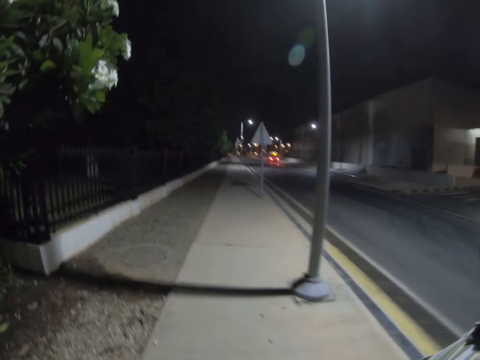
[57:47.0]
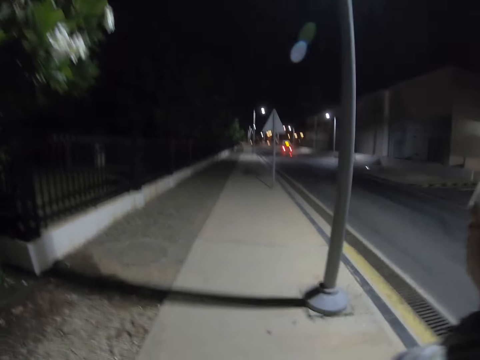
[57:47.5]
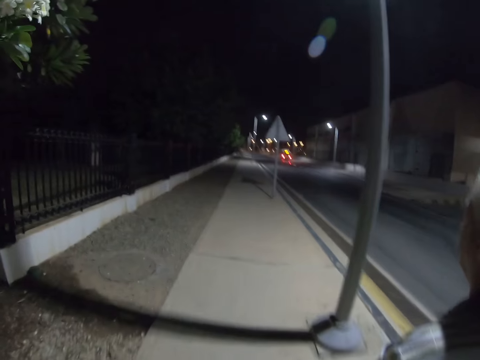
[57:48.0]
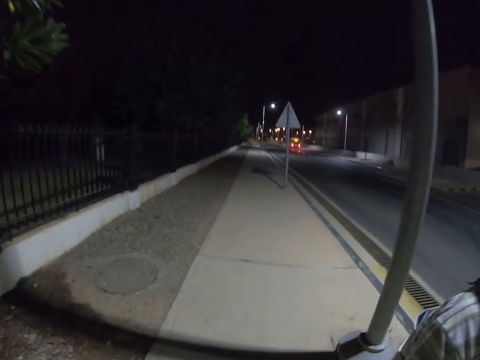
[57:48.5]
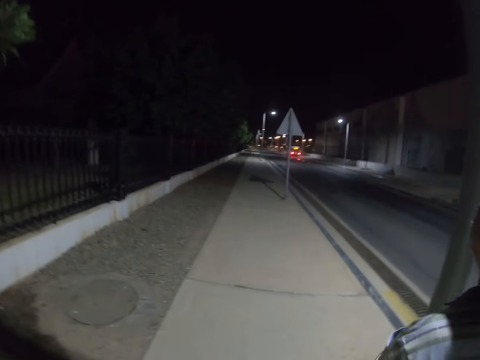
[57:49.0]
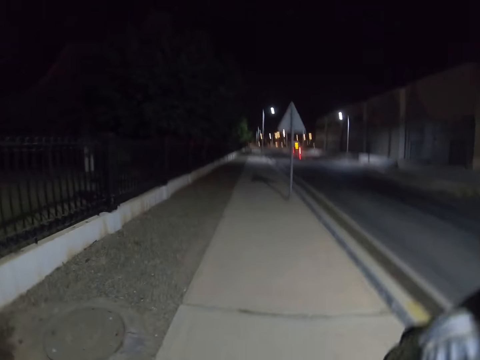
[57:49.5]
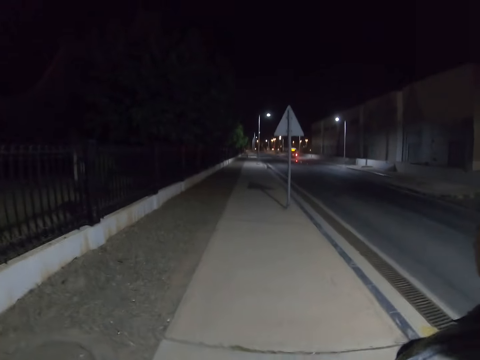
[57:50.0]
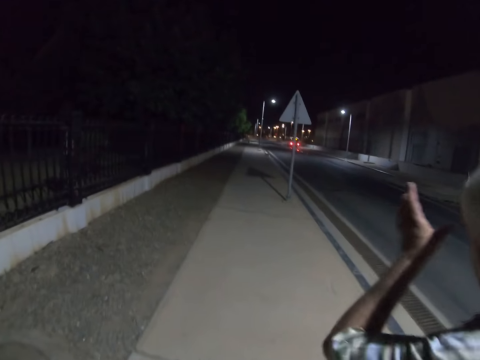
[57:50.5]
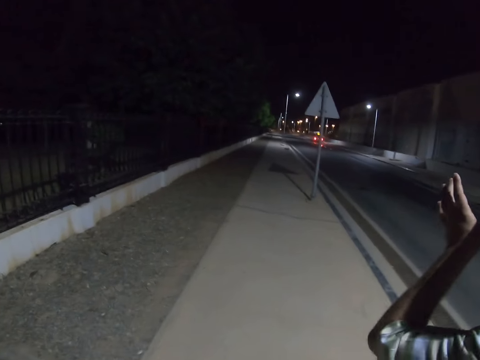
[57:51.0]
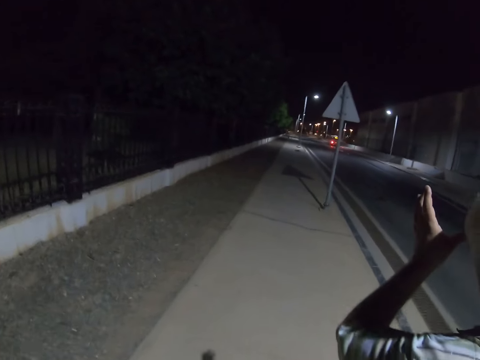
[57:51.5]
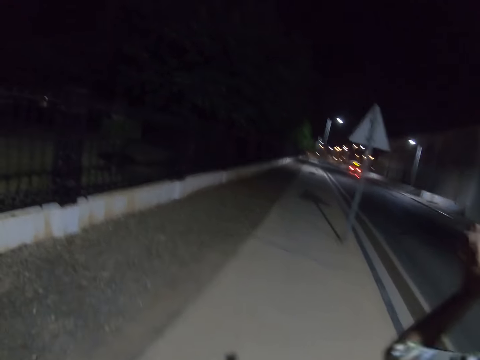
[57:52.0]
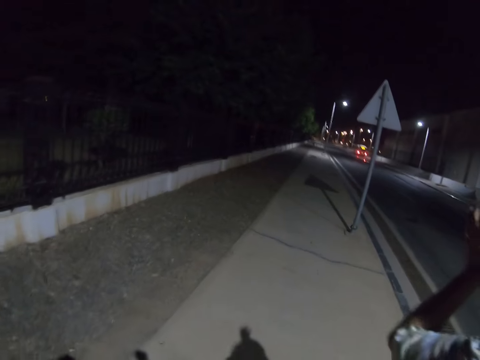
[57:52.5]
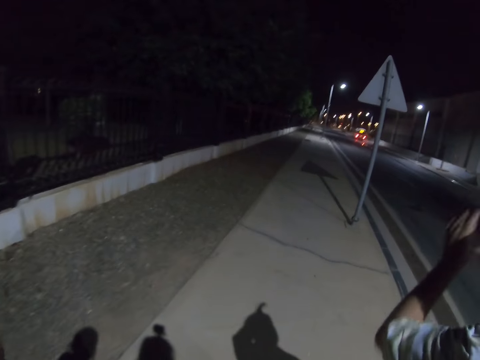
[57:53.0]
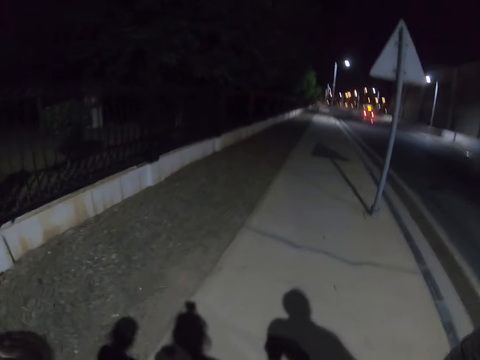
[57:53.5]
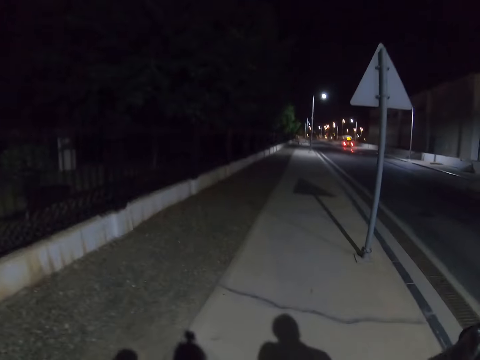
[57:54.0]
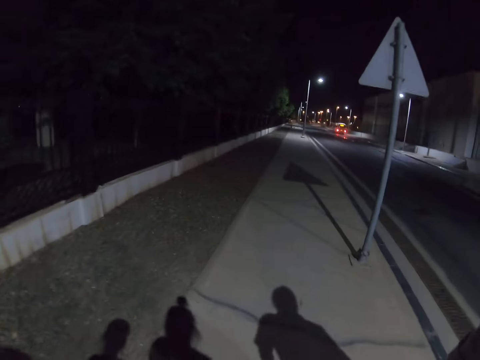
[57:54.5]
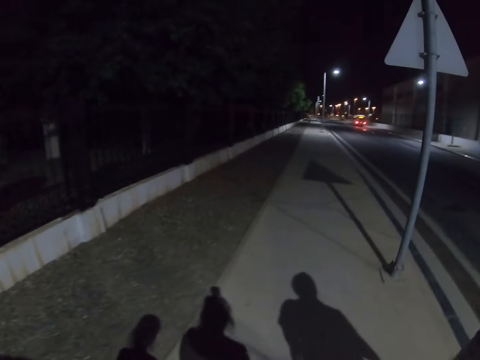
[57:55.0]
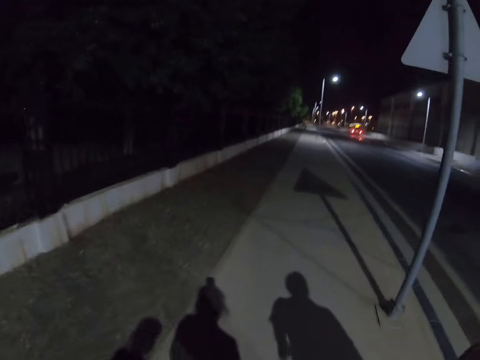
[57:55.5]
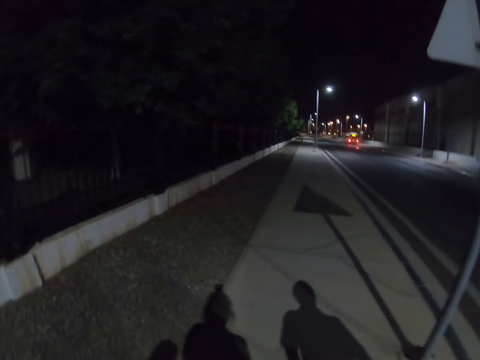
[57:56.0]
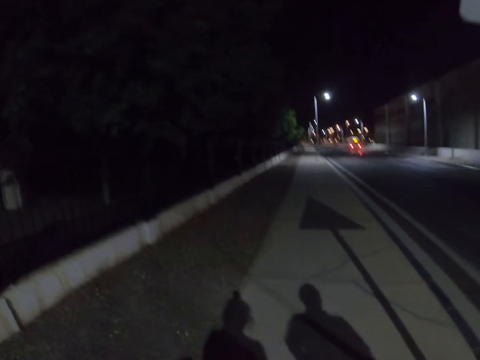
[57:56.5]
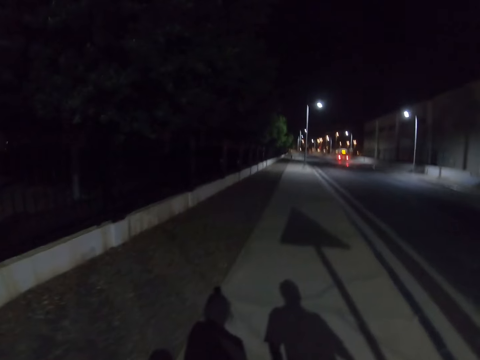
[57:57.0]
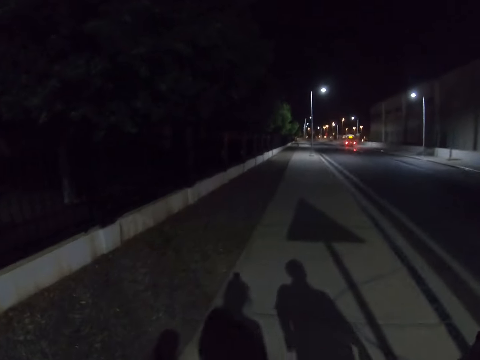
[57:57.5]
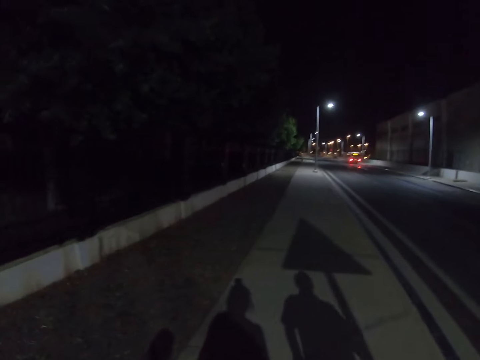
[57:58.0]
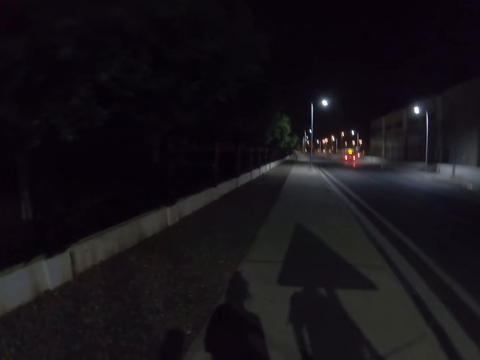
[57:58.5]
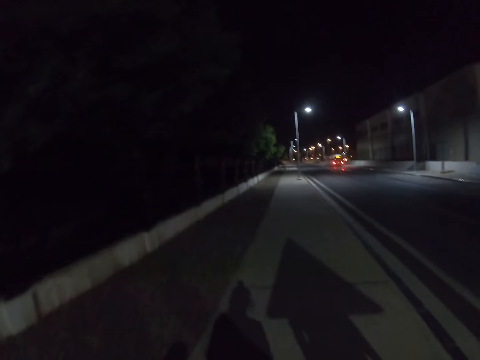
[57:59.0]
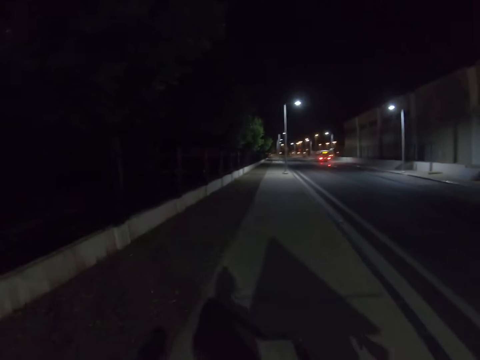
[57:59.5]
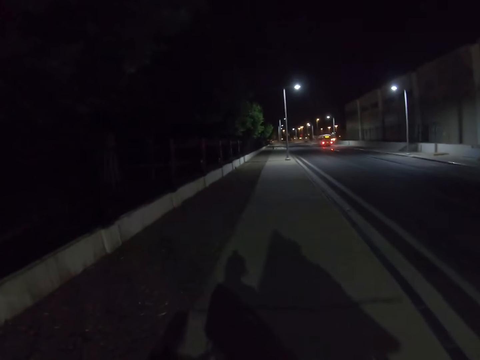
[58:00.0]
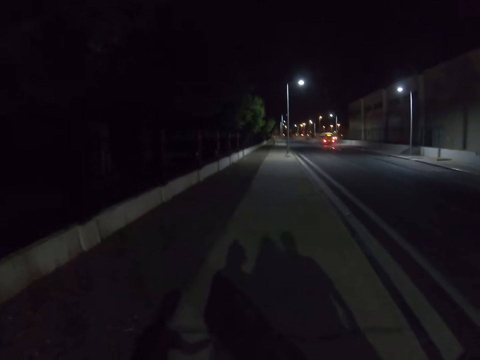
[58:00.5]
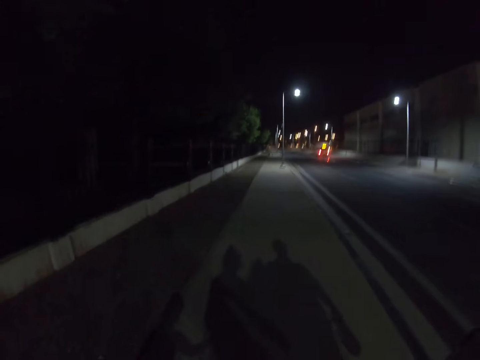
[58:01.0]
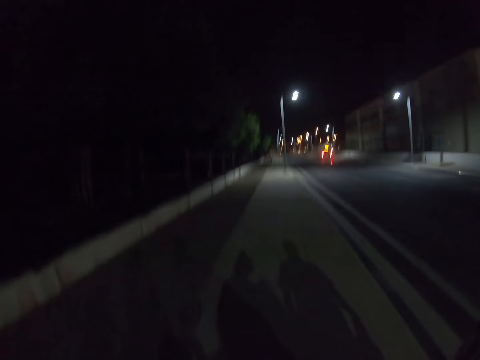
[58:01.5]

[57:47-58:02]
A man wipes his eye and lowers his hand.

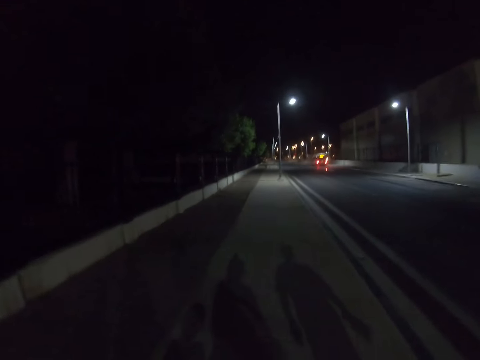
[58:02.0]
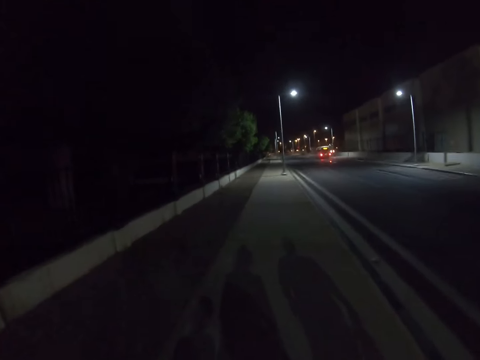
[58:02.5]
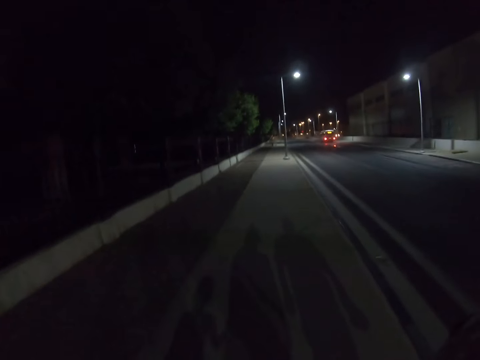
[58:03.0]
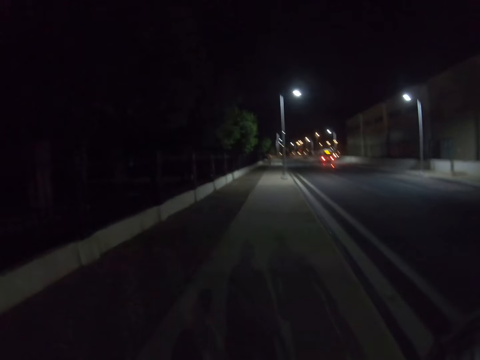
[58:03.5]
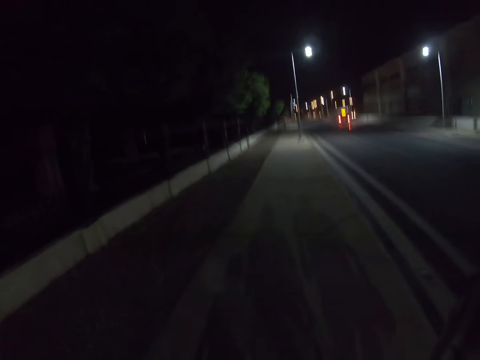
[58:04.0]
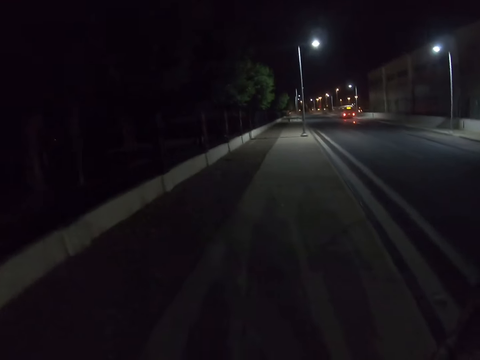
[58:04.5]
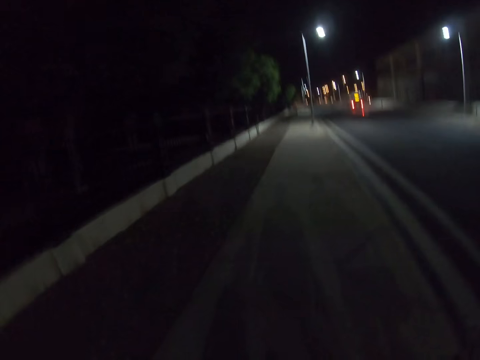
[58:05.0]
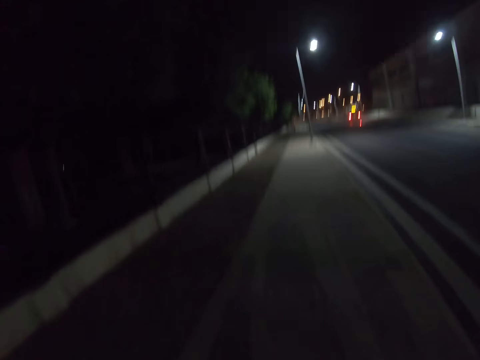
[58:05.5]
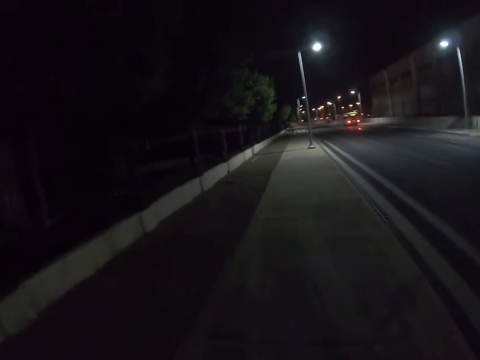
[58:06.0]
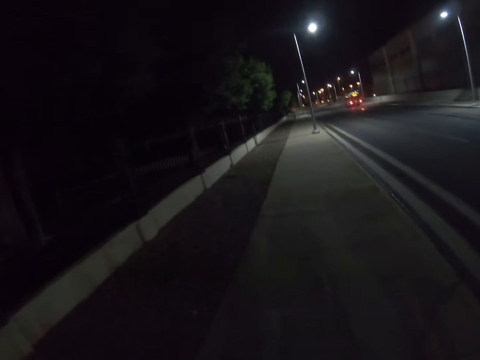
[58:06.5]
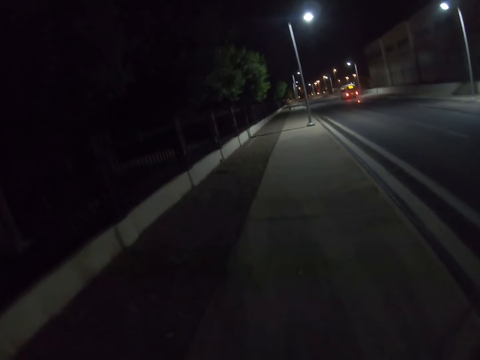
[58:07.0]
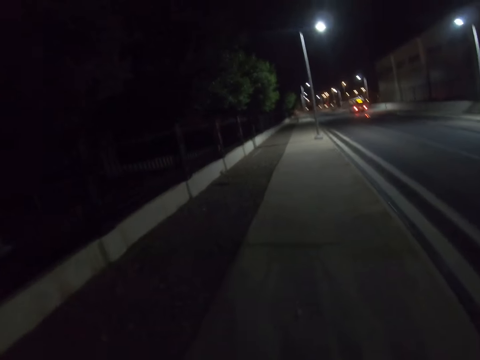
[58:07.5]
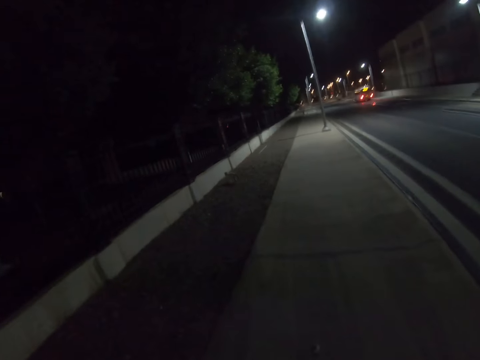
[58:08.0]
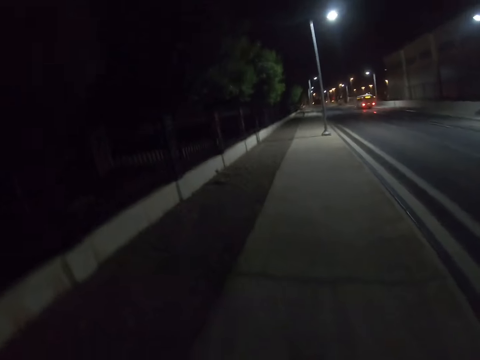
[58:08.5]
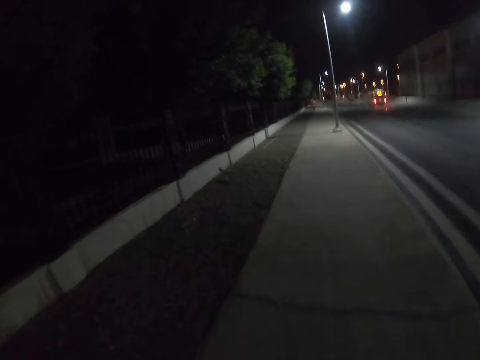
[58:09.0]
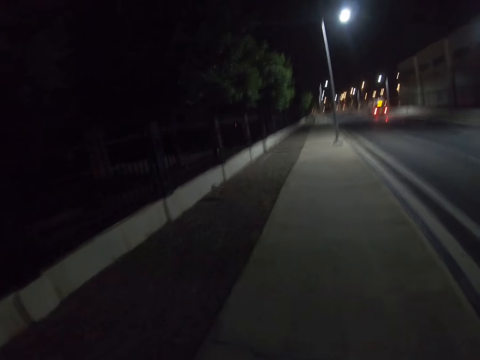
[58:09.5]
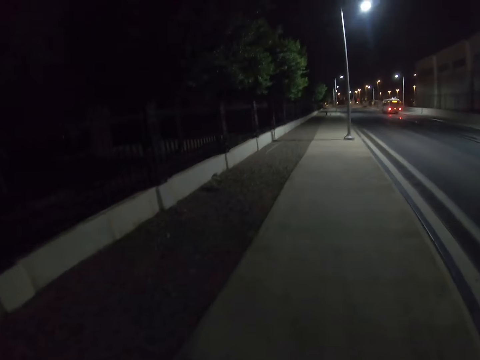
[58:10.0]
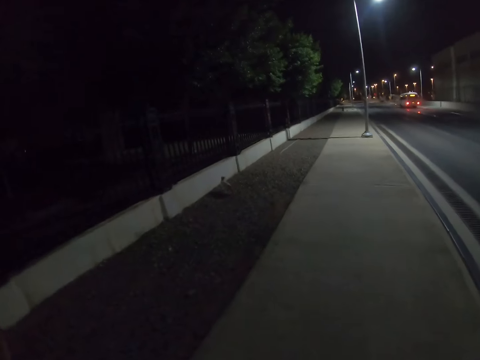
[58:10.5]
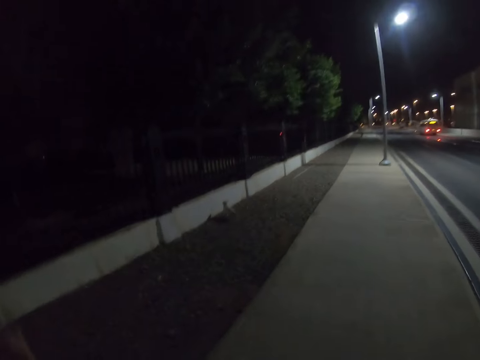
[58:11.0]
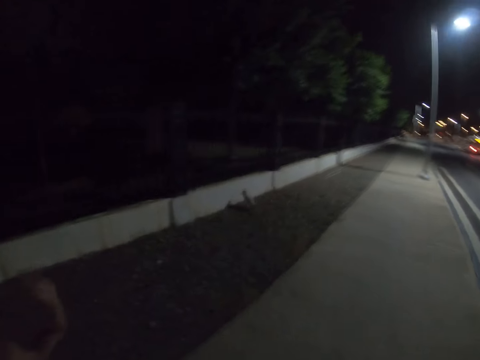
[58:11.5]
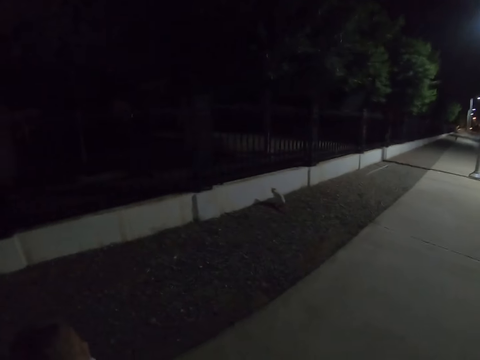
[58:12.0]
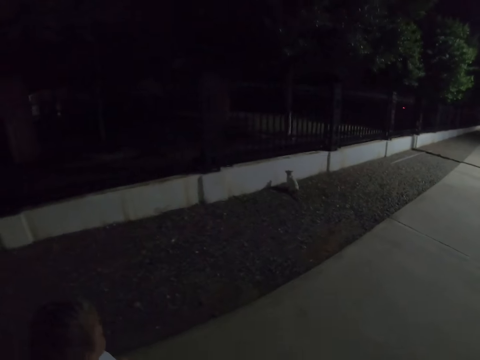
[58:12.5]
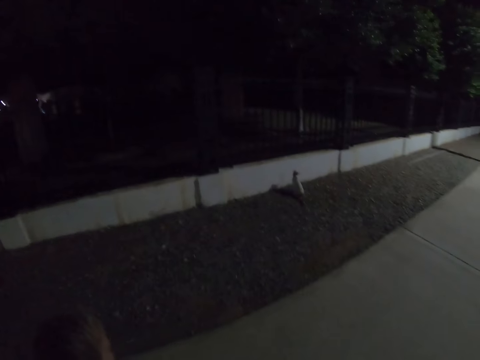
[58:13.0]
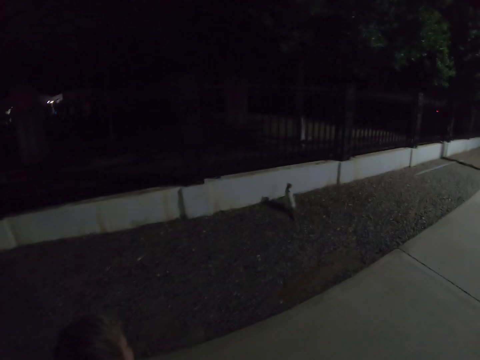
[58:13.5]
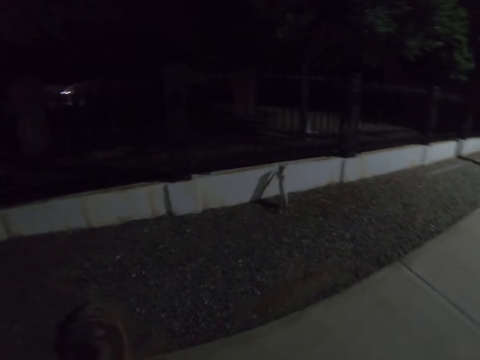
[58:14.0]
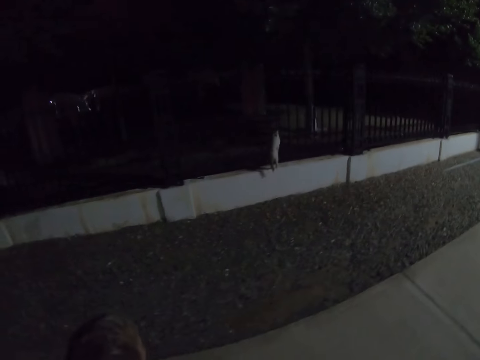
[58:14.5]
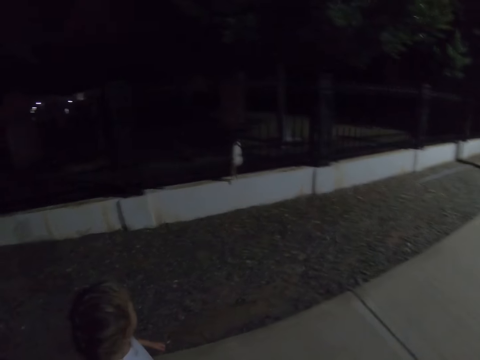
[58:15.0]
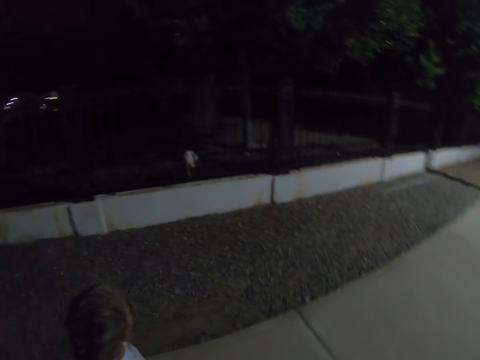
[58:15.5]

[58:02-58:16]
A girl waves her hand.
